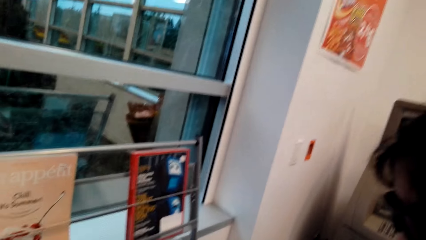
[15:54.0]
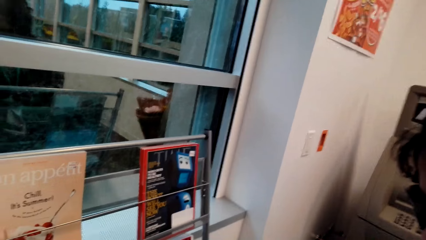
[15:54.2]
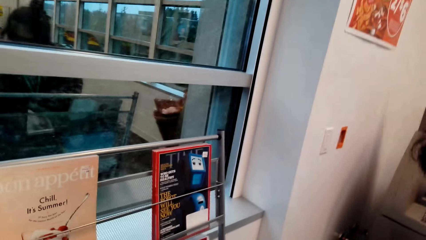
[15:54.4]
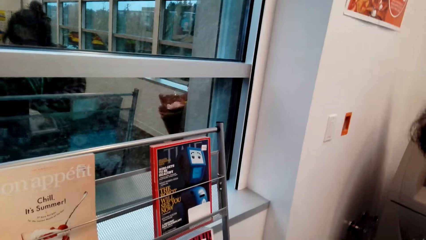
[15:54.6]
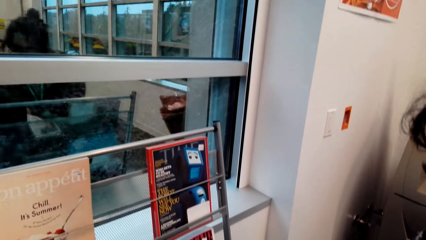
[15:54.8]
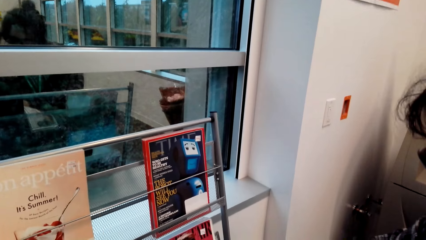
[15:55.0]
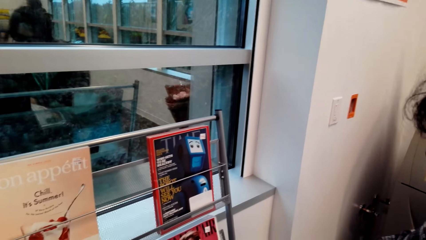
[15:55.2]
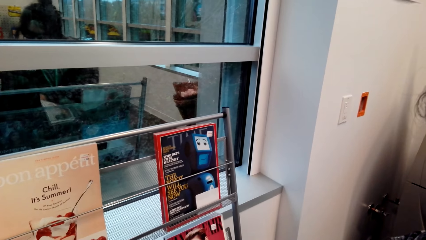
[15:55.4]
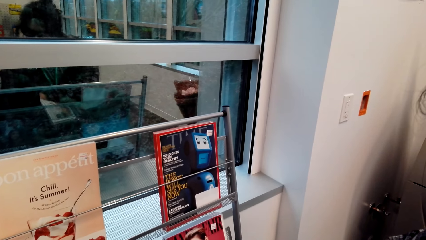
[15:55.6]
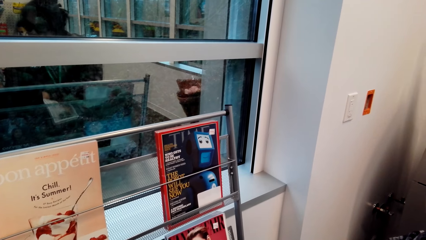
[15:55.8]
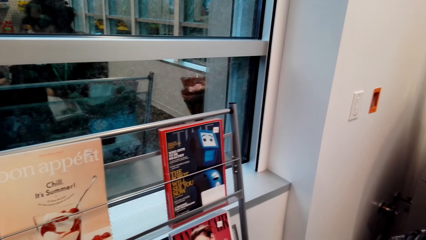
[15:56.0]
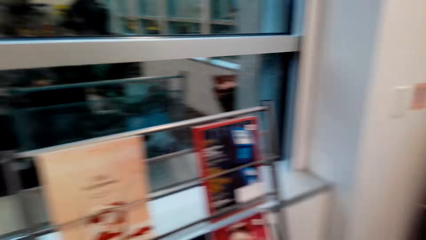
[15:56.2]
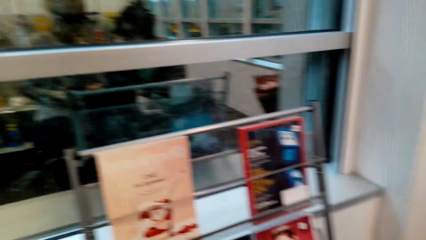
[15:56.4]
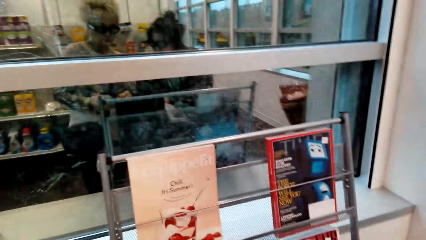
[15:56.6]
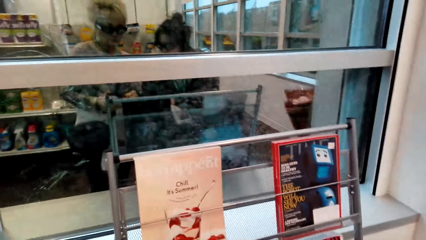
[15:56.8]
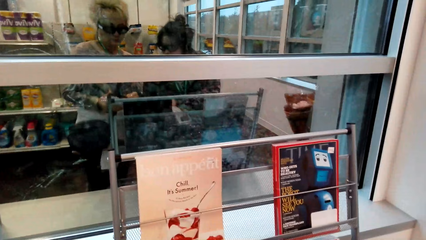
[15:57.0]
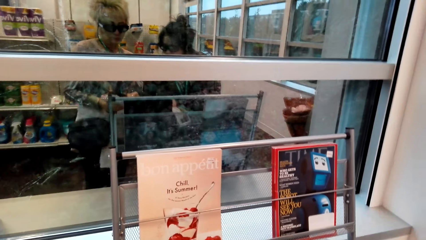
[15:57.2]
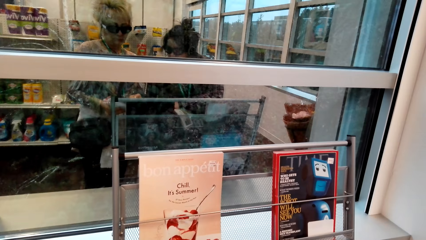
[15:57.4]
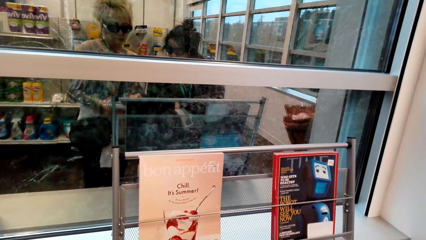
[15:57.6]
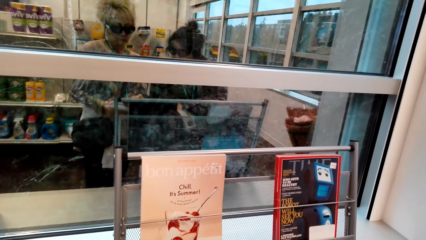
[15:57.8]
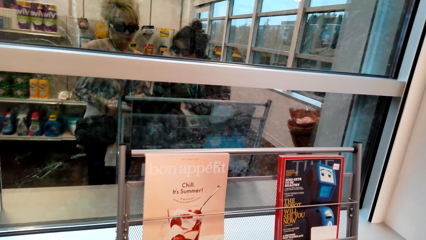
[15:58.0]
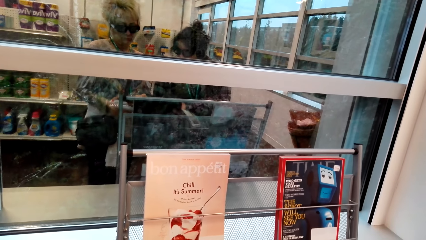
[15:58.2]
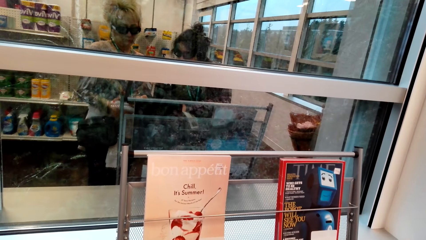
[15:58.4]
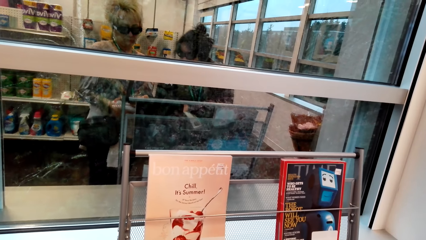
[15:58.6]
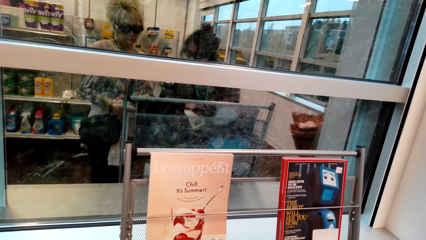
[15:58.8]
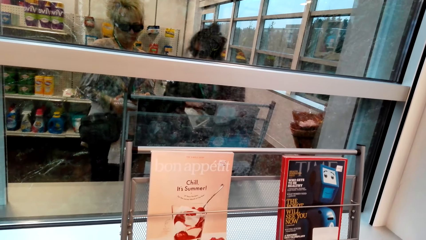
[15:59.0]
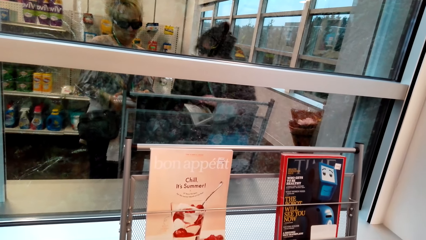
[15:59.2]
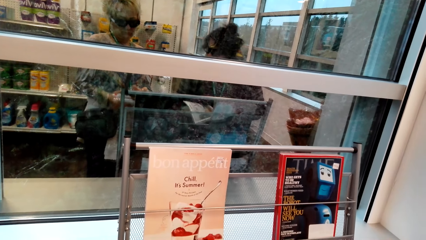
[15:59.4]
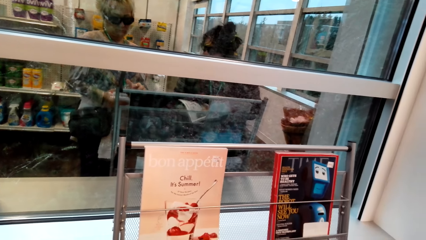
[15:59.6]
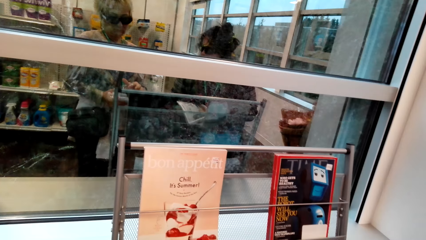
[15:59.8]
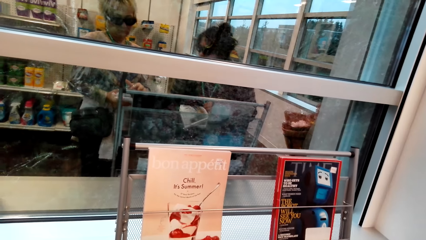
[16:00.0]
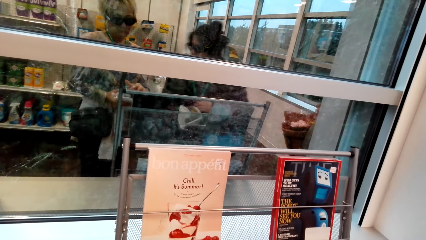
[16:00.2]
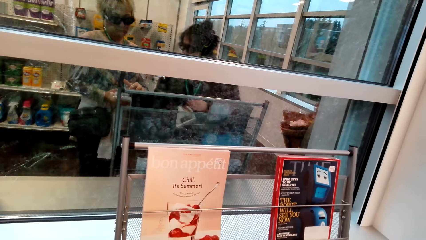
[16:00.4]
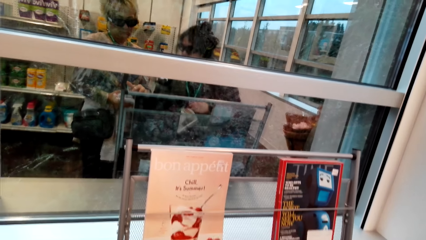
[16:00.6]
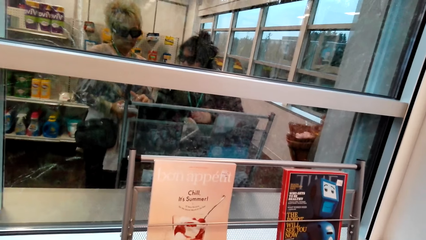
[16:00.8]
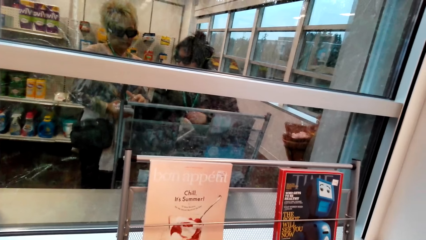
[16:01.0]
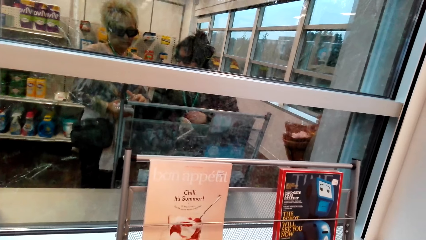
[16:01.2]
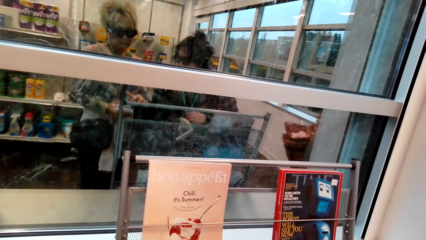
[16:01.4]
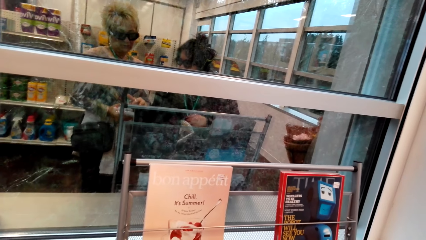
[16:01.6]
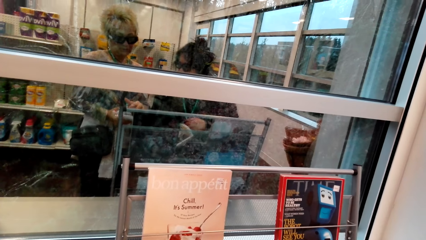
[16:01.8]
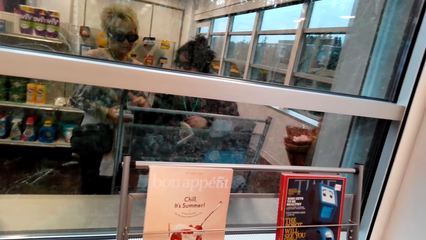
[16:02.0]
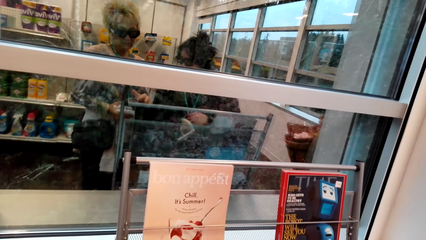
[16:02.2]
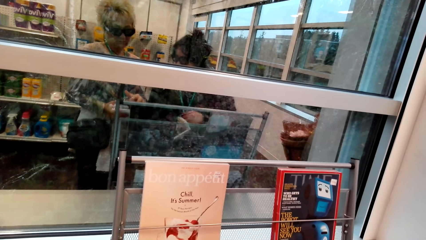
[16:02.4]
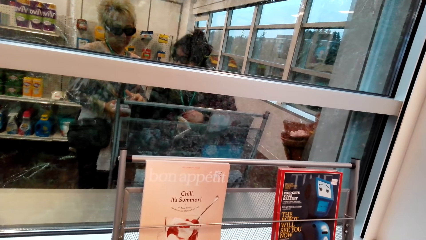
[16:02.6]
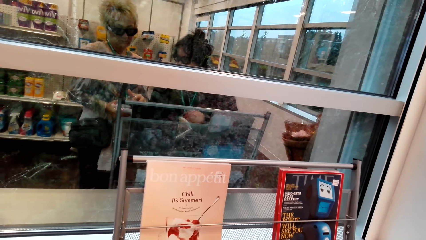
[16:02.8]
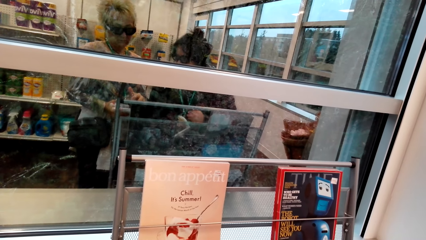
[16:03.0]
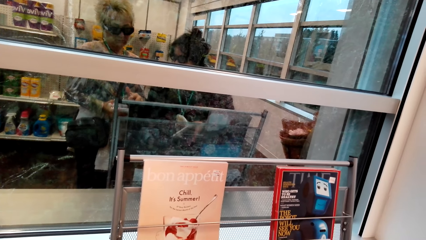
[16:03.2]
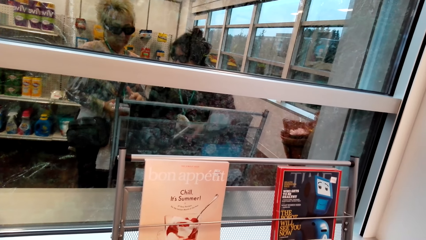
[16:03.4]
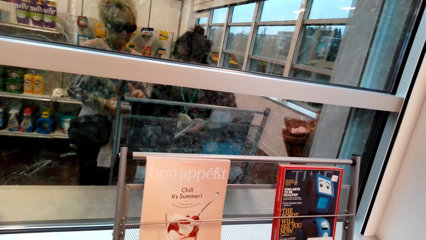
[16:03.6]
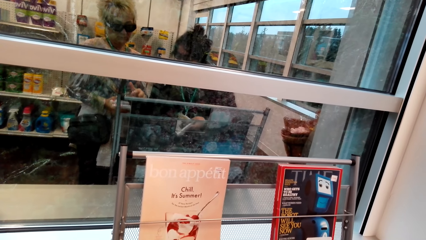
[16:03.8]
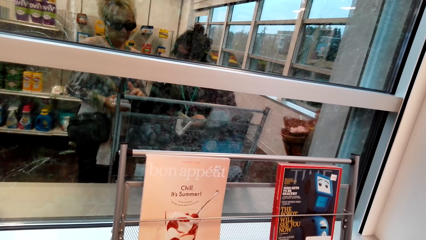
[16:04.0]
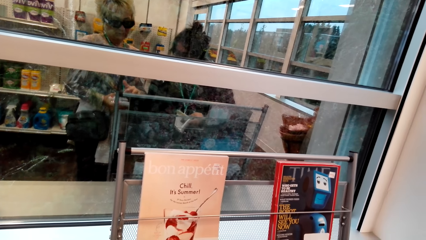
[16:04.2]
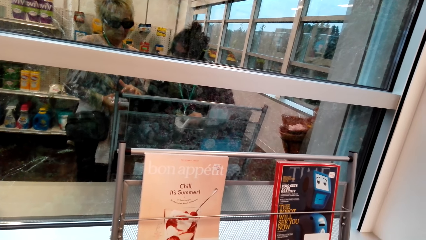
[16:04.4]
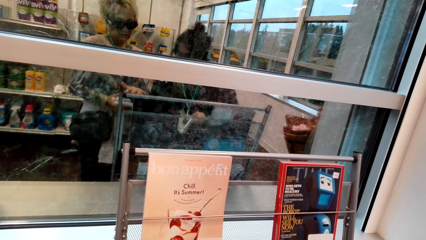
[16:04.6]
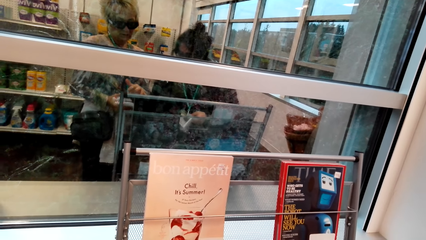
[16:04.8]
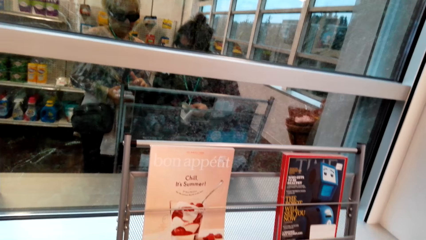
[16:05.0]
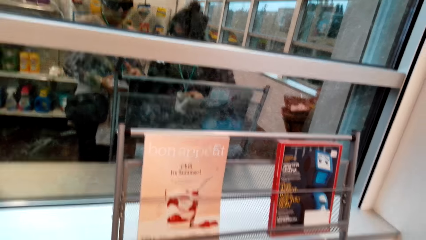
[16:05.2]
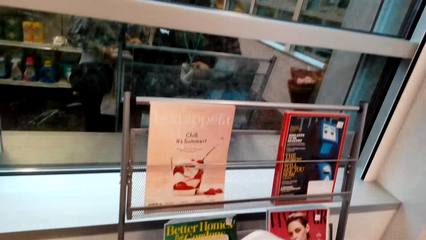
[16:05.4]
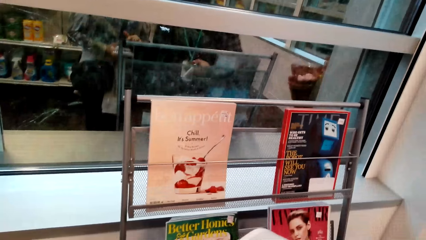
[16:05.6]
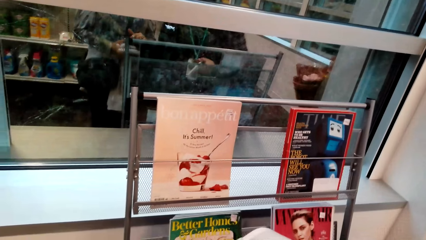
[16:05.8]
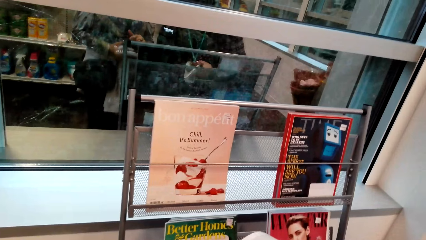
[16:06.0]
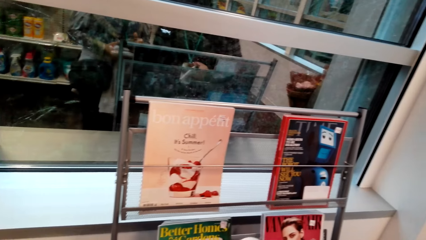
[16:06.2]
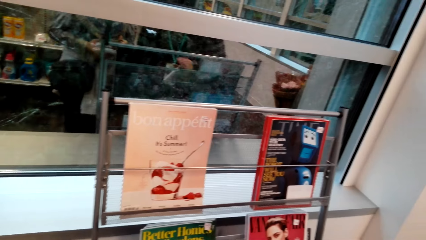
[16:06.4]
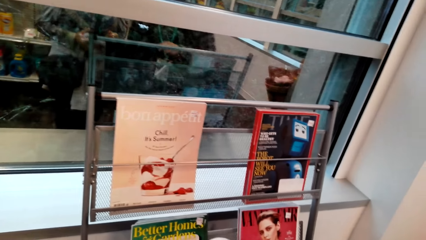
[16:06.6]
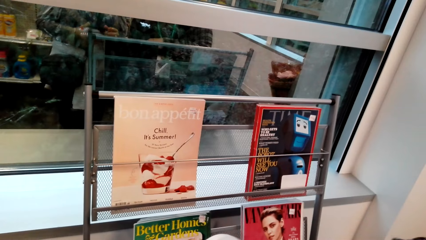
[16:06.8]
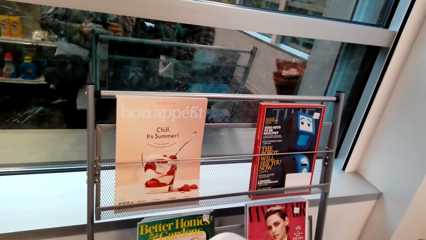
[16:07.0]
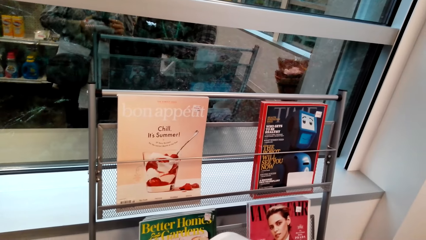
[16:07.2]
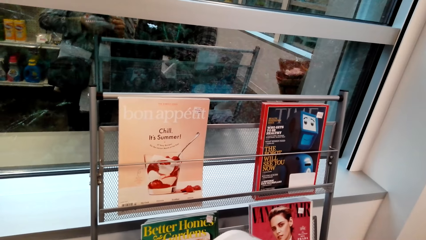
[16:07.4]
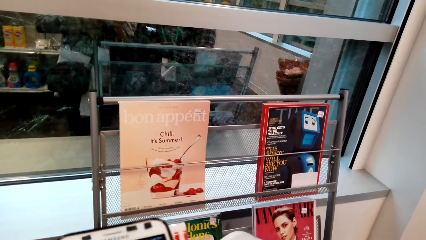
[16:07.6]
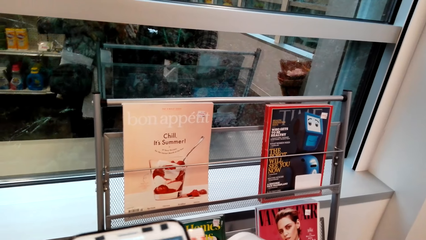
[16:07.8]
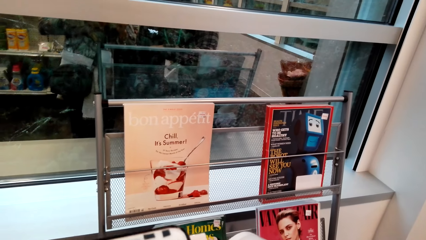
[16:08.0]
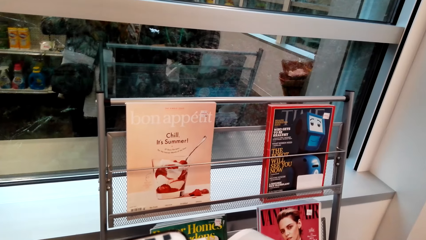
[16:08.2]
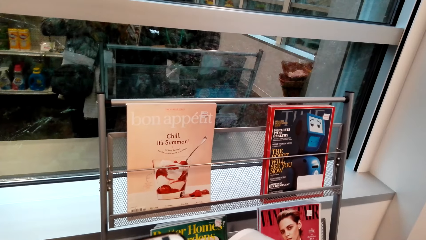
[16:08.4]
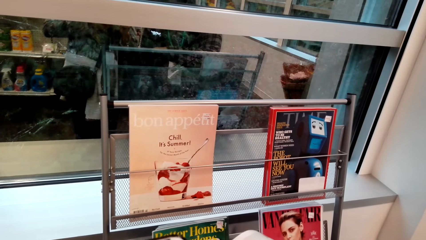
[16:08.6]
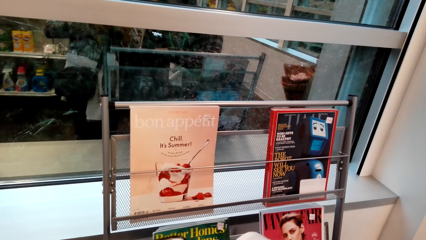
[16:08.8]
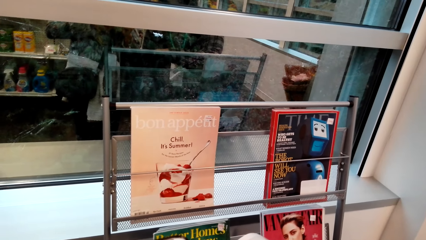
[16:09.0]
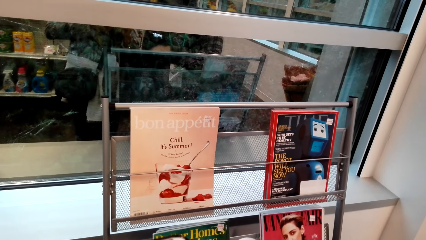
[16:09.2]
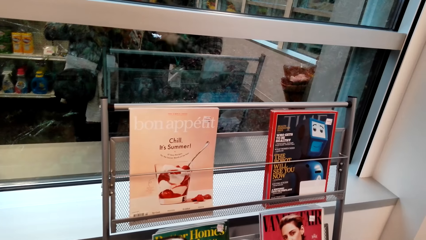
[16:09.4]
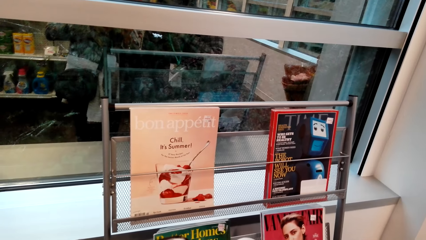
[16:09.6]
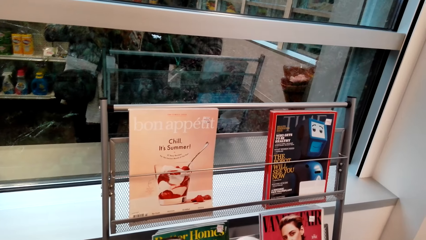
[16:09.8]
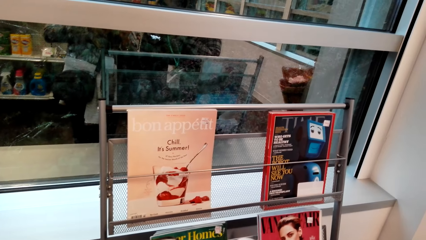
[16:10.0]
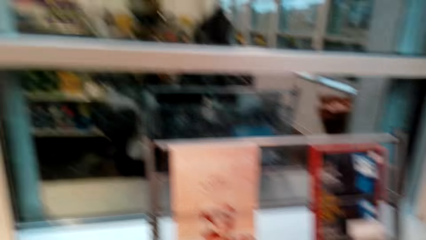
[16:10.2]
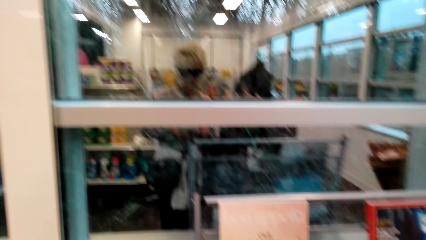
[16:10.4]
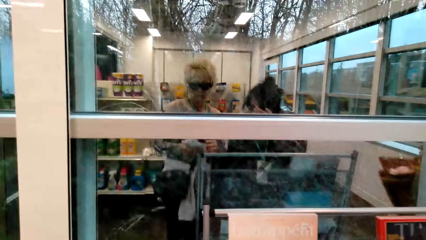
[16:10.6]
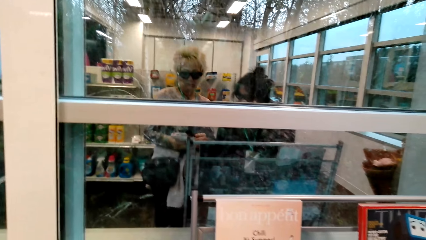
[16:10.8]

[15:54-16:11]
A lady stares at the phone on the camera wearer's hands. The camera wearer uses the phone.
